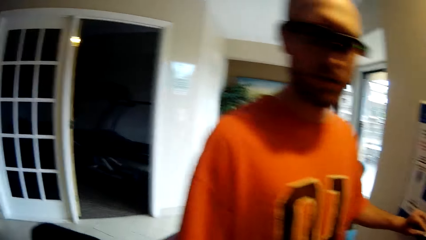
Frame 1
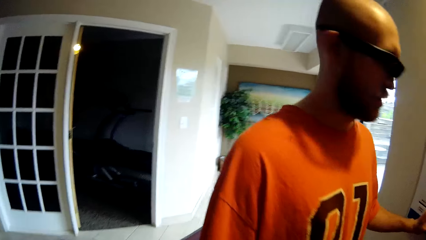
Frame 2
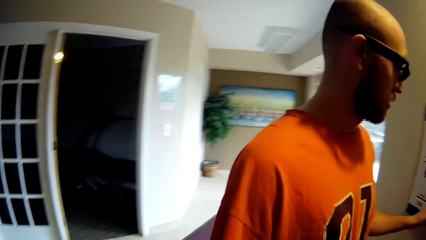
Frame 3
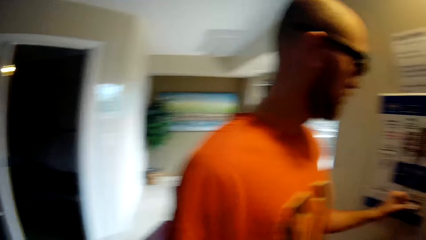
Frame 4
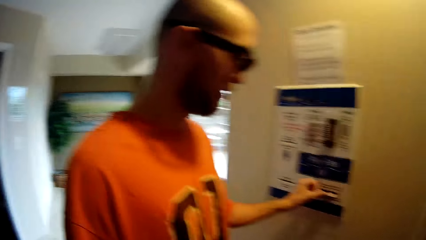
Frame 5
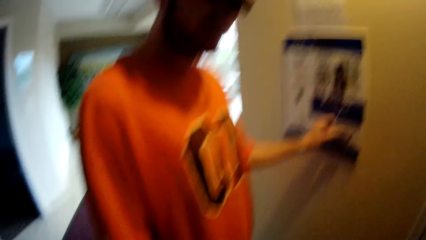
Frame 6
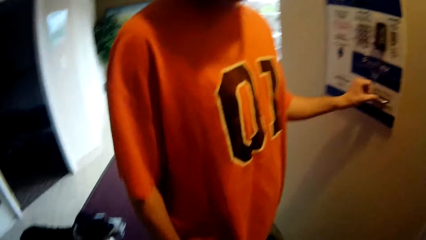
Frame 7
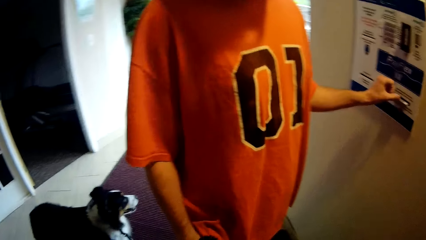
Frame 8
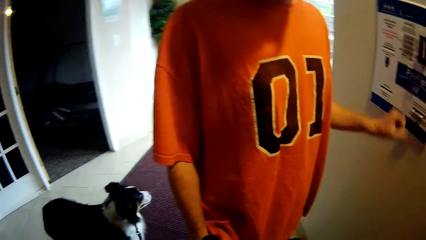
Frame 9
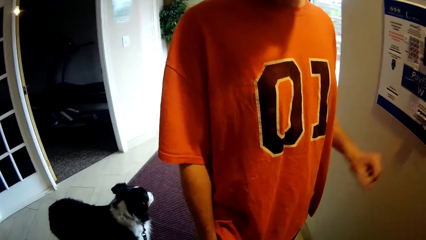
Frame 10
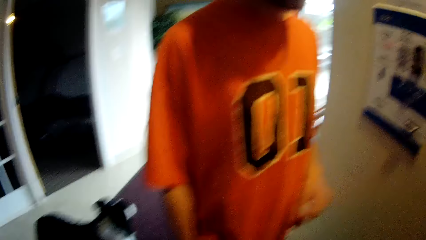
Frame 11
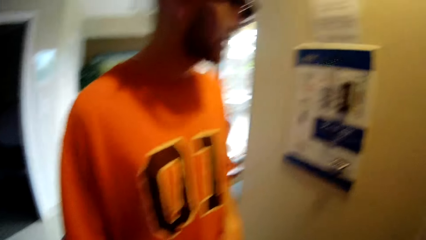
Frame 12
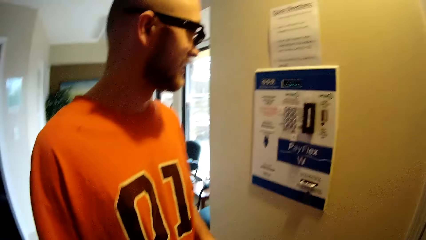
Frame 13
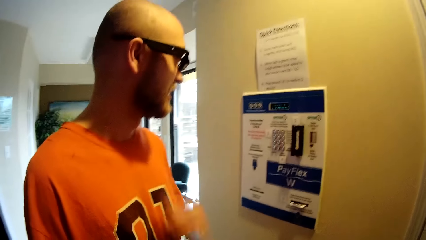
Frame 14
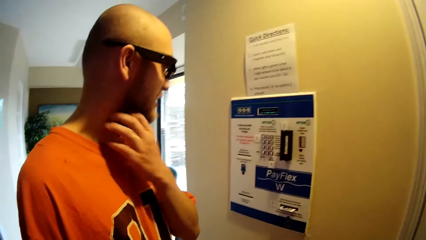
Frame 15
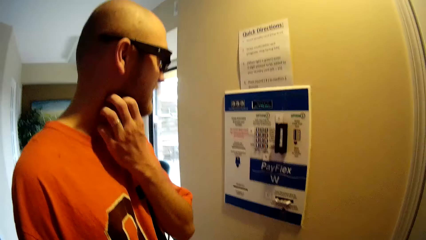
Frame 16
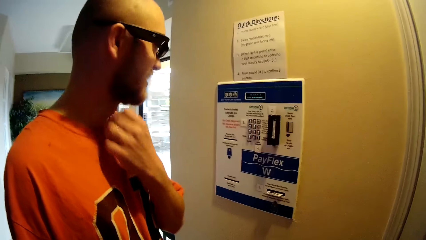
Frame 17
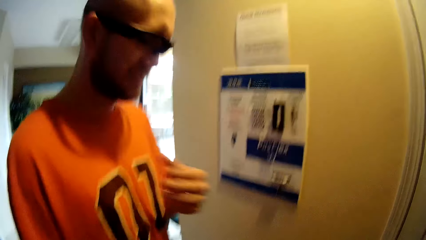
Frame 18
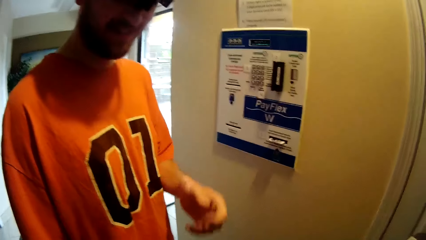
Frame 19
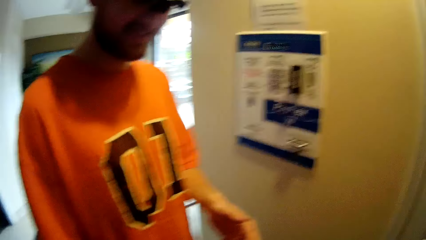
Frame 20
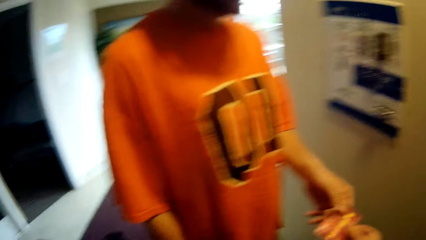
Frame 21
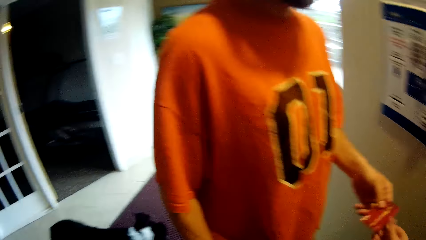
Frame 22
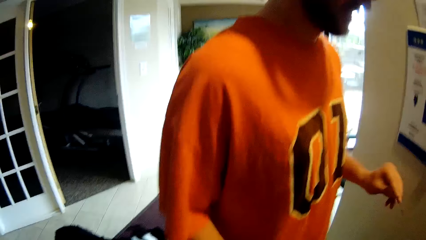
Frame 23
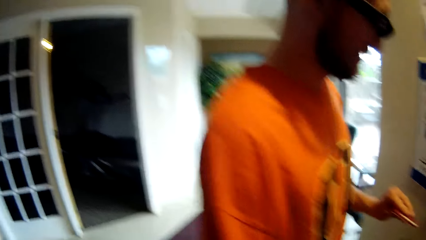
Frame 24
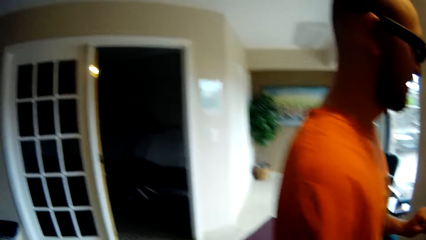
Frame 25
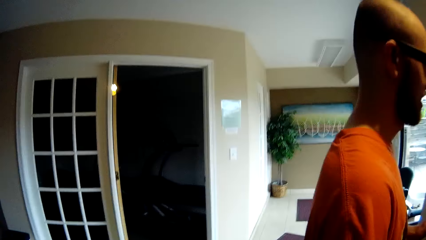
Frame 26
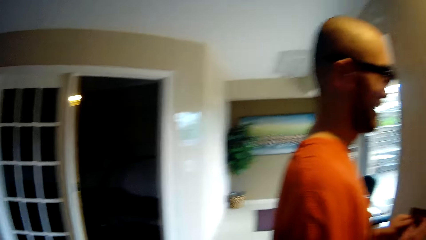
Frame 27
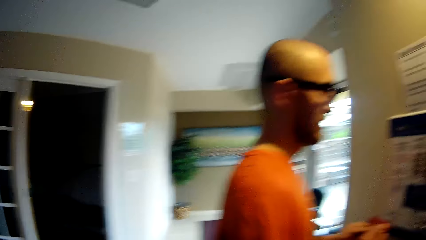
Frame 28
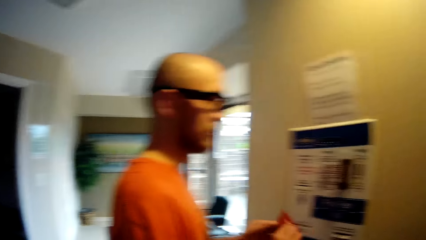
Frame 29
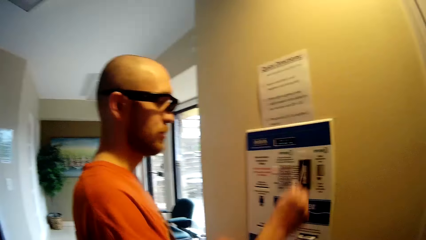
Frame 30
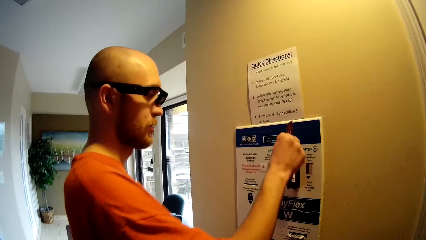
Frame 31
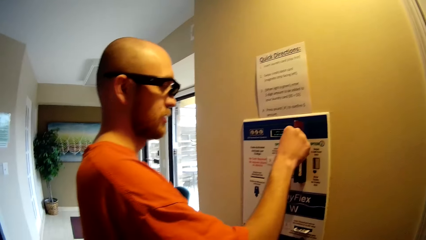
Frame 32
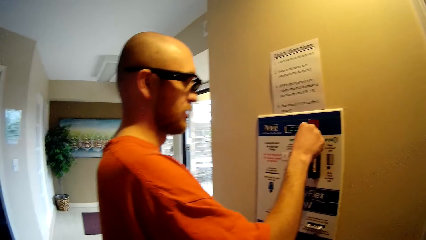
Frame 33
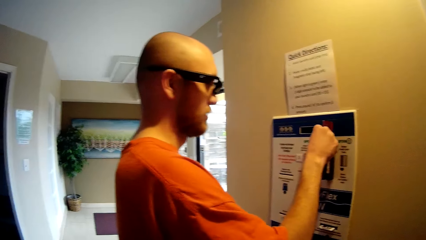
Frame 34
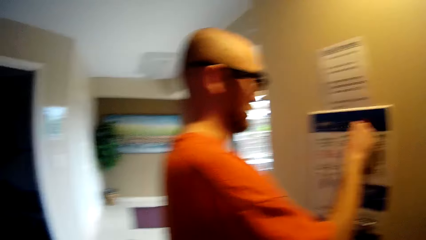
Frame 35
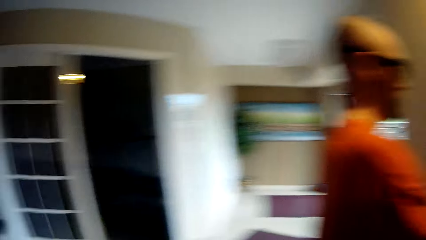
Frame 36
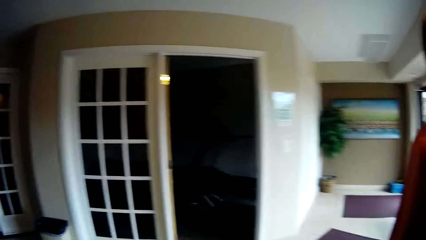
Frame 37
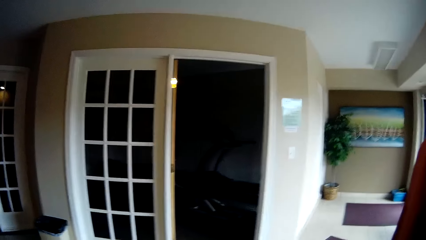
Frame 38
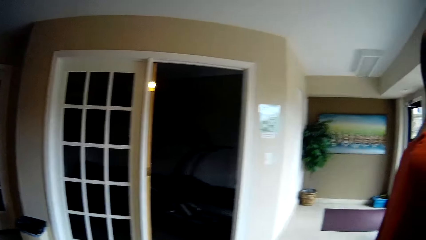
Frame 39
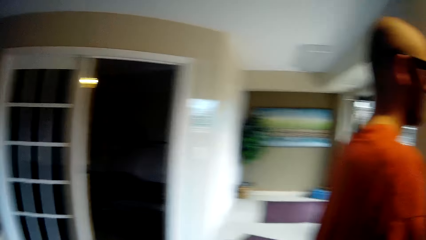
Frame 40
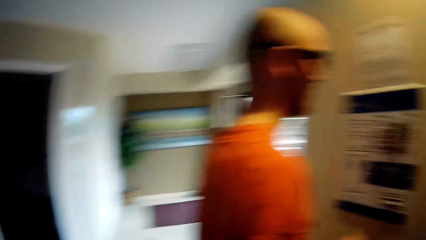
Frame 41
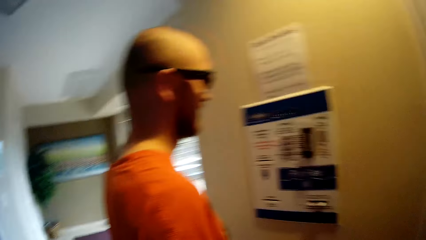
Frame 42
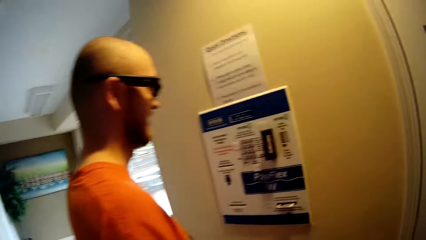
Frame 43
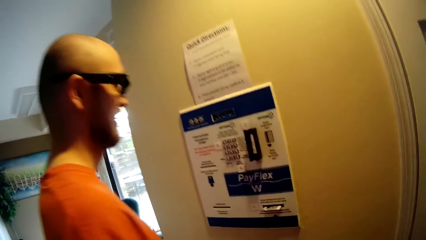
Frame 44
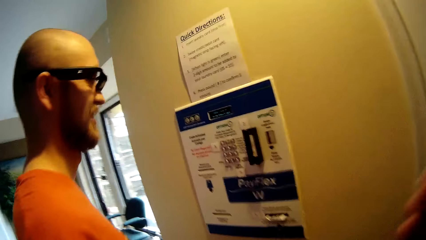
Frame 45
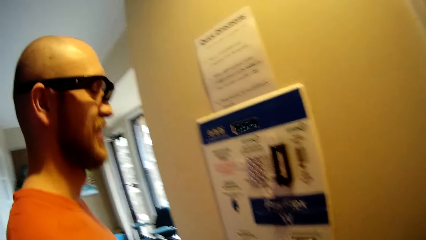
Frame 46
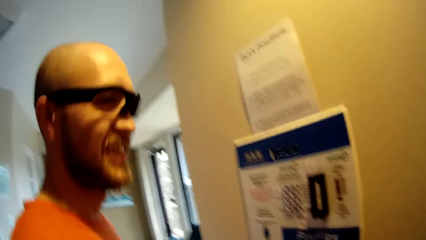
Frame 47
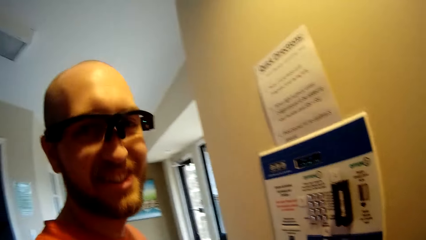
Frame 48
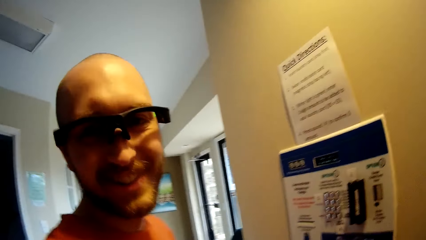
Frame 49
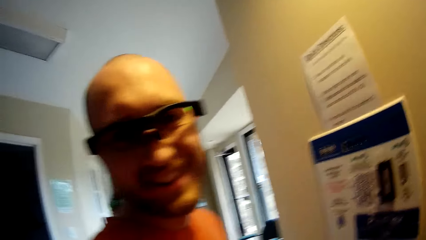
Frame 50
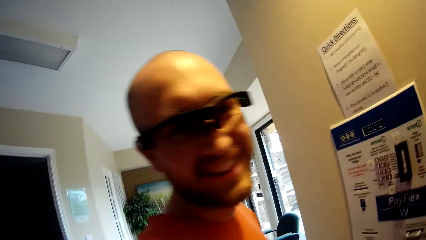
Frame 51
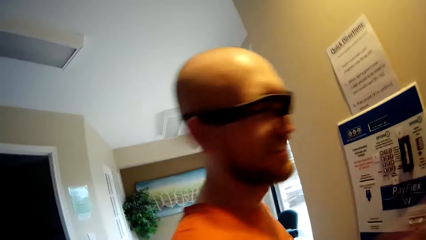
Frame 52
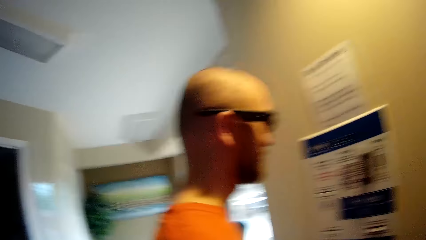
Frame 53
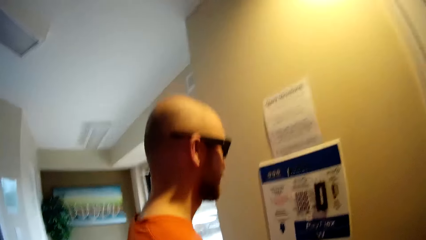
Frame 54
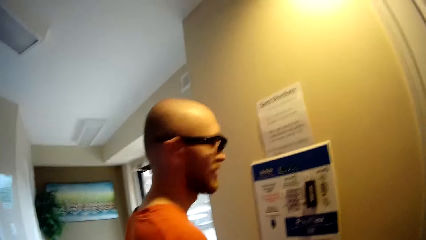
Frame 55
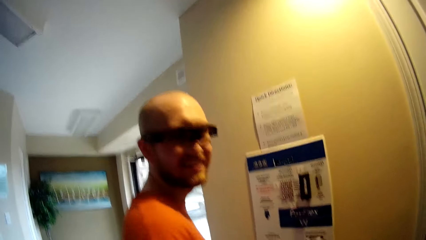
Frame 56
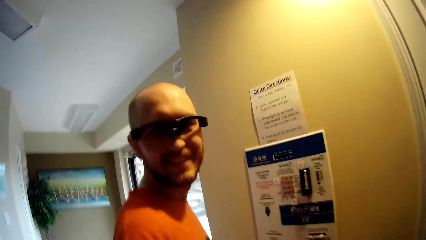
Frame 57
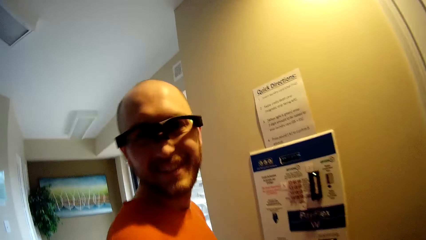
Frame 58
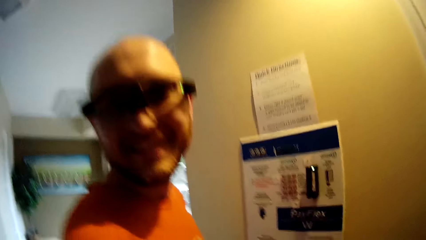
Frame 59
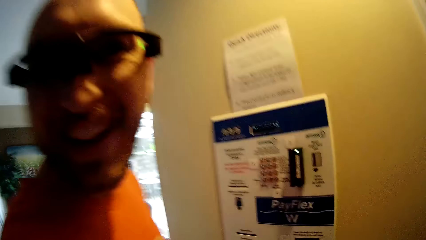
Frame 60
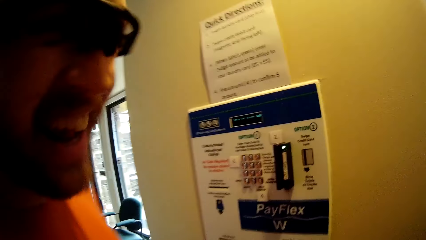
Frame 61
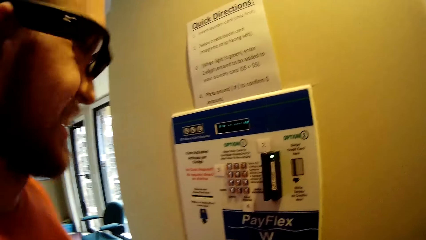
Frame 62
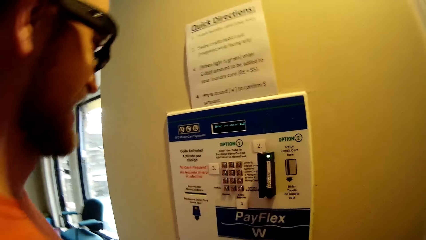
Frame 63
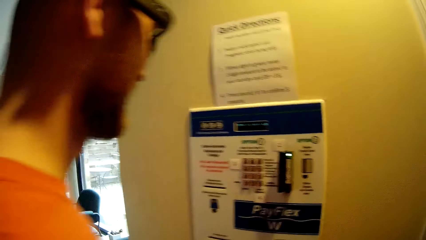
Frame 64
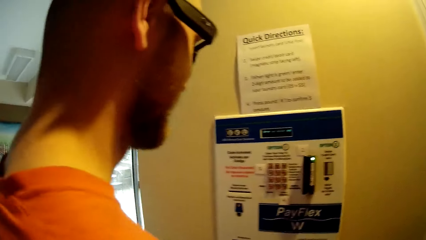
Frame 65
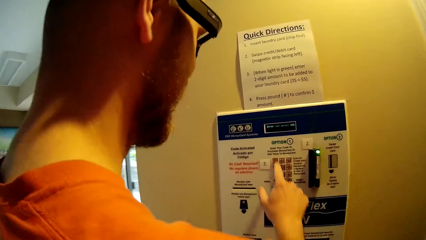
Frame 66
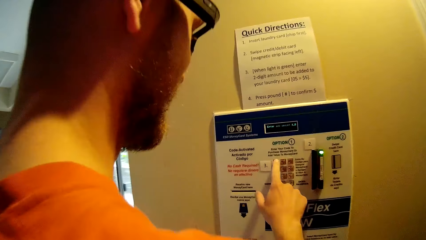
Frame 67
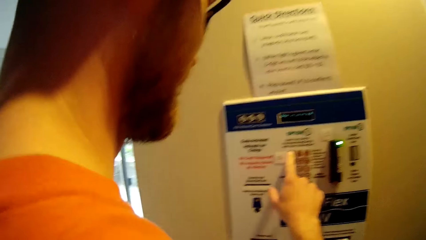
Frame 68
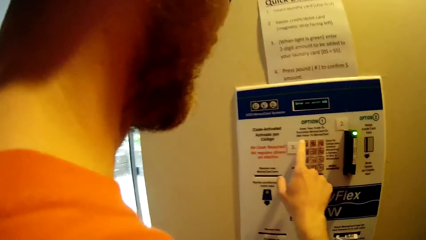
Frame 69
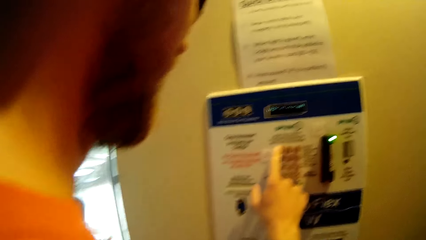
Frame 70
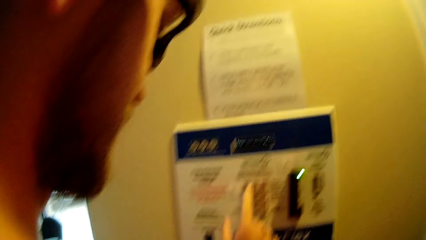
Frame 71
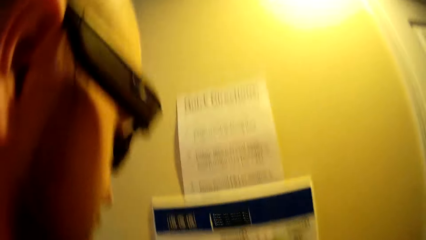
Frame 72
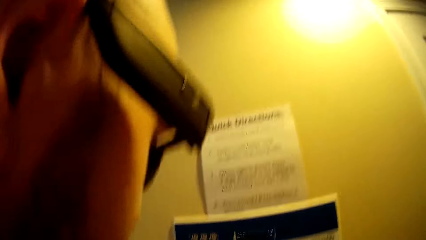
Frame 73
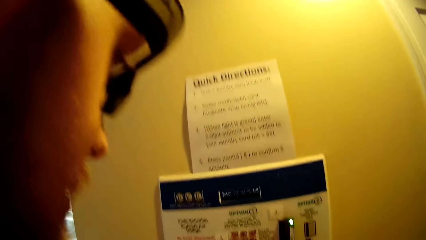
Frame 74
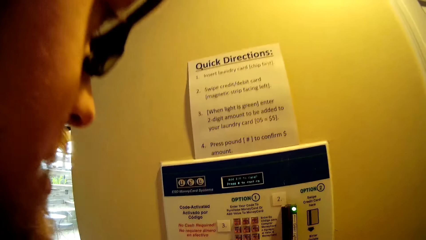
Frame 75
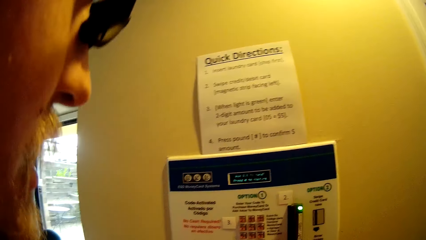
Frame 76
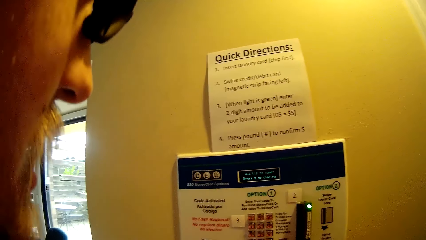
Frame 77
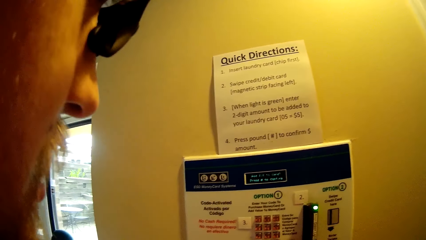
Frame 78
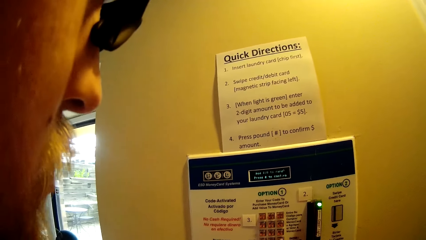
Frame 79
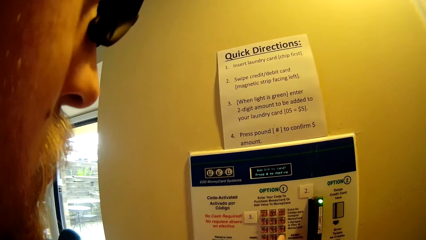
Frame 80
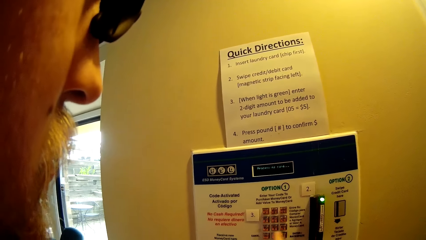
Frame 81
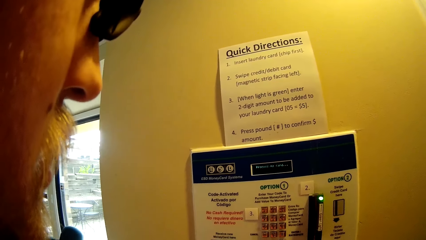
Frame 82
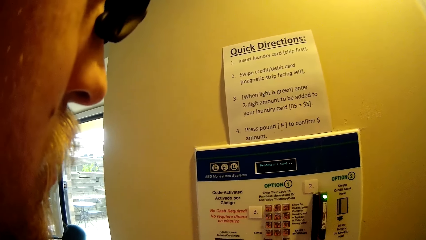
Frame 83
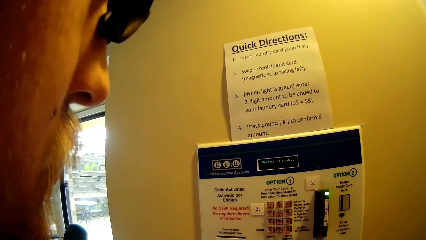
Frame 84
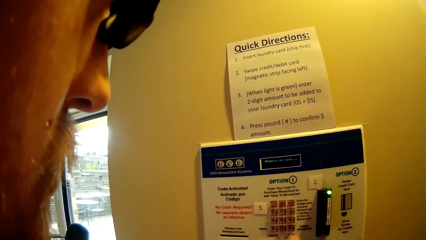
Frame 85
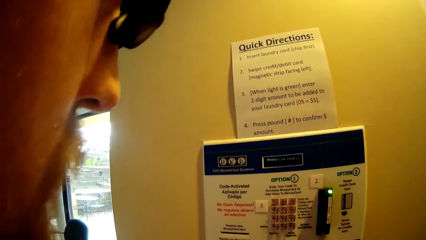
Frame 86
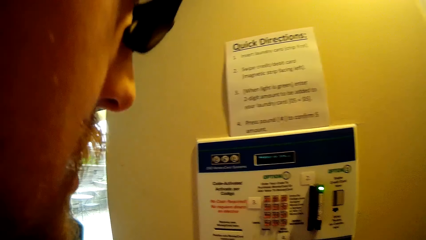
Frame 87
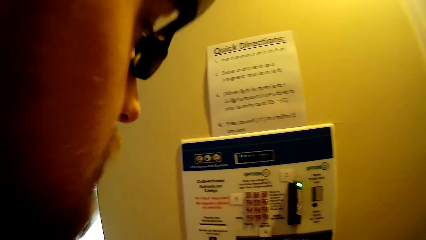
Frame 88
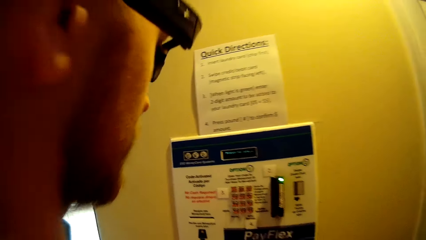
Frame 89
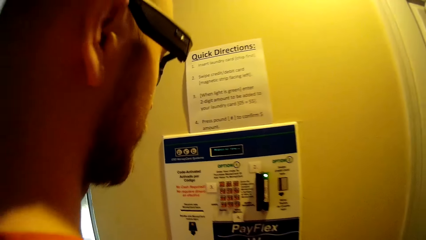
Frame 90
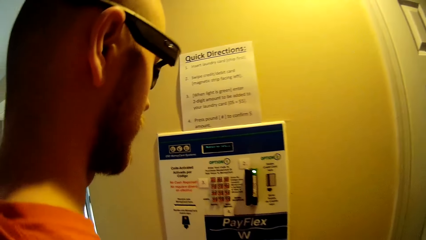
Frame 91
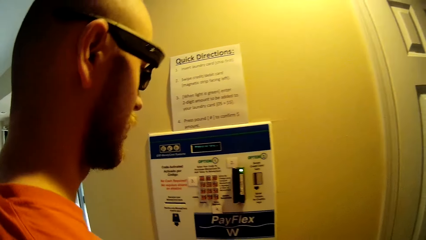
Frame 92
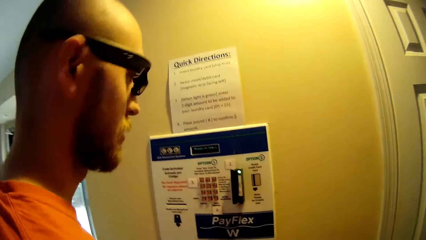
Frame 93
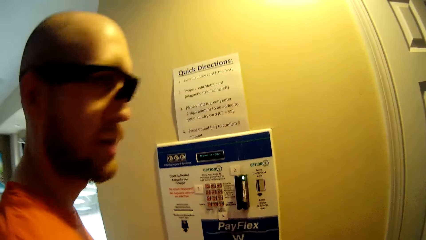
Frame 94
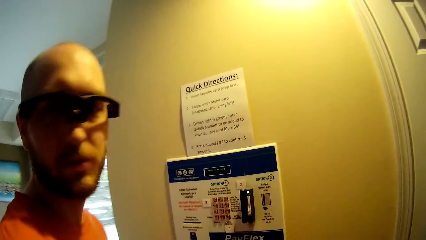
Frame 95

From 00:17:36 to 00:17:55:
The camera wearer converses with a man. The man scratches his neck with his left hand. The camera wearer gives a smart card to the man with her right hand. The man collects the smart card from the camera wearer with his left hand, passes the smart card to his right hand, and inserts the smart card in the credit machine on the wall with his right hand. The camera wearer looks around the room. She looks around the machine. The man converses with the camera wearer. The camera wearer converses with the man. The man operates the machine with his right hand. The man converses with the camera wearer.
